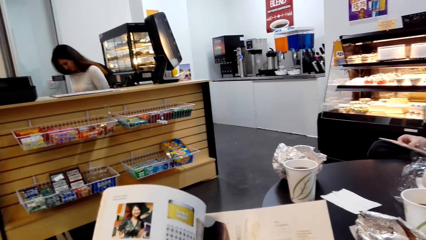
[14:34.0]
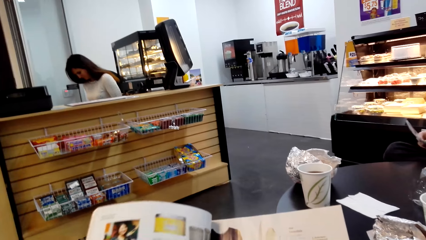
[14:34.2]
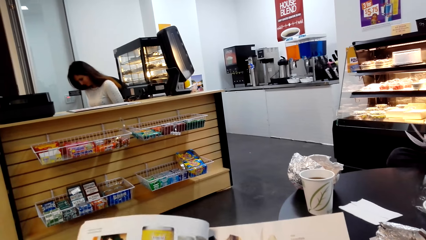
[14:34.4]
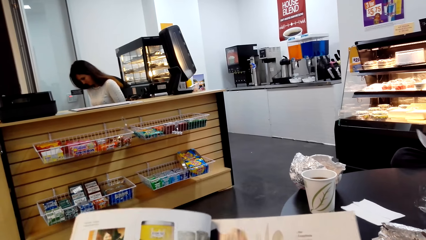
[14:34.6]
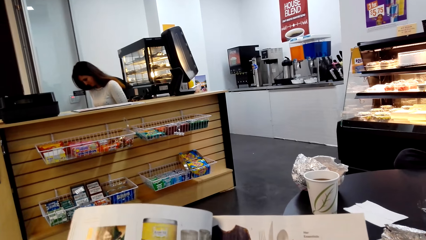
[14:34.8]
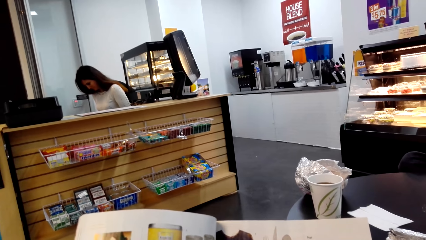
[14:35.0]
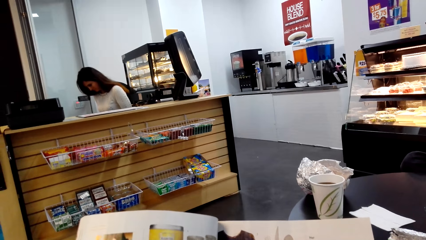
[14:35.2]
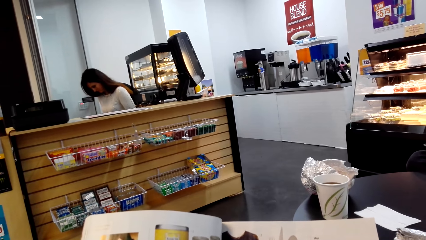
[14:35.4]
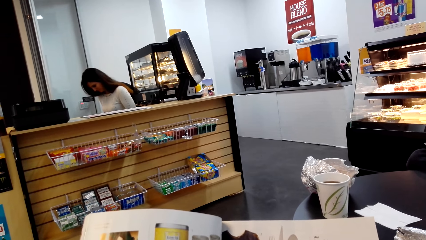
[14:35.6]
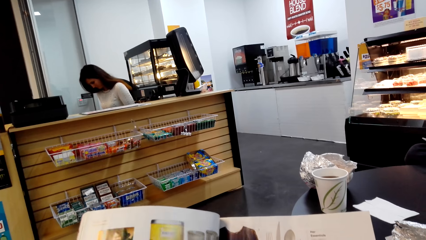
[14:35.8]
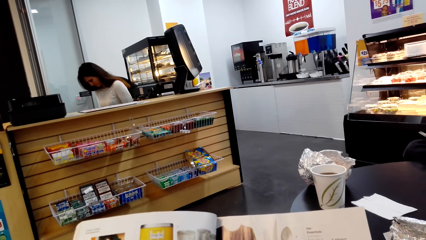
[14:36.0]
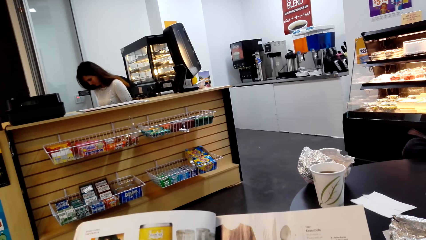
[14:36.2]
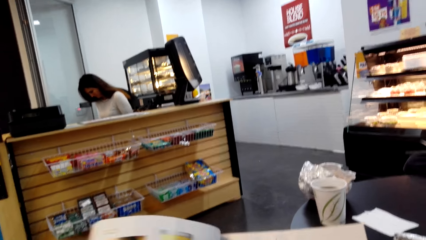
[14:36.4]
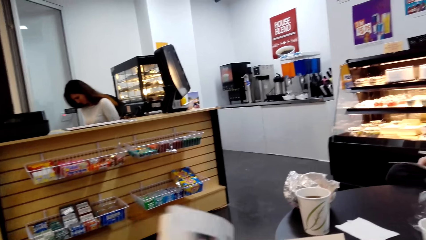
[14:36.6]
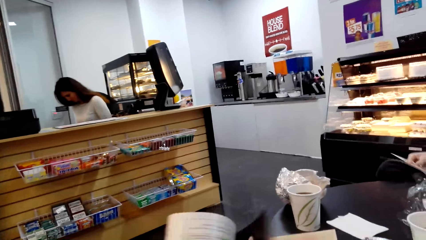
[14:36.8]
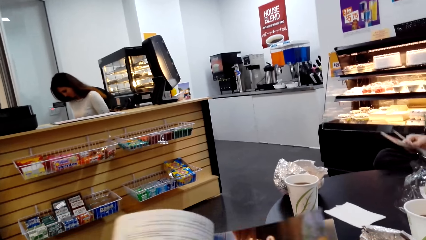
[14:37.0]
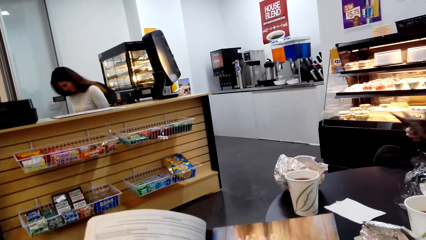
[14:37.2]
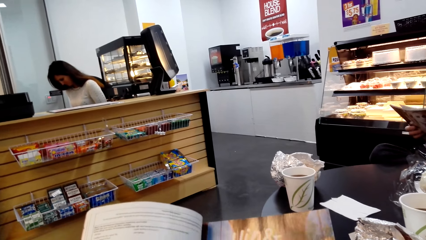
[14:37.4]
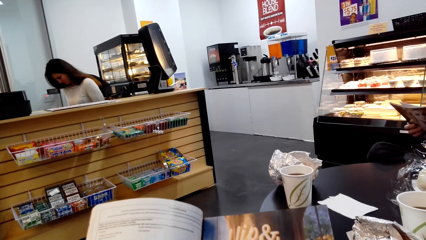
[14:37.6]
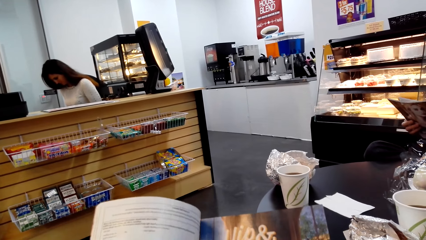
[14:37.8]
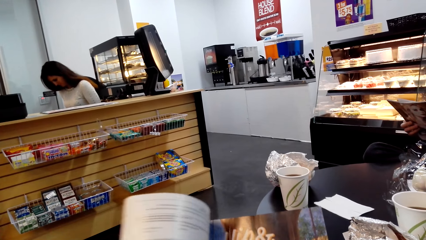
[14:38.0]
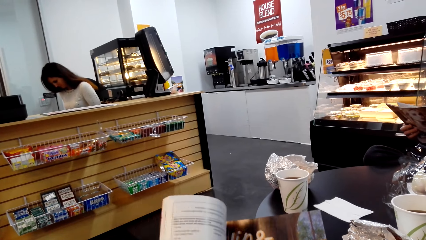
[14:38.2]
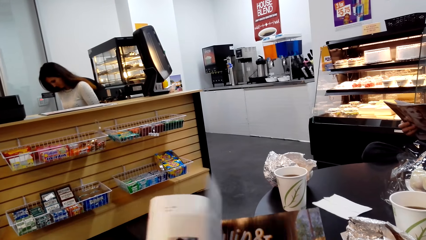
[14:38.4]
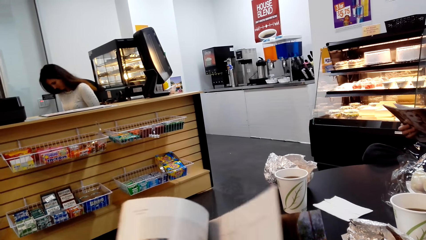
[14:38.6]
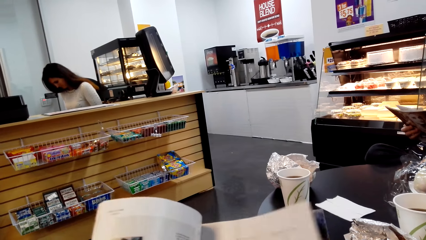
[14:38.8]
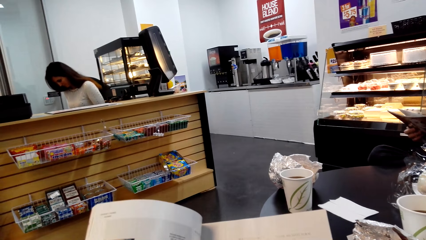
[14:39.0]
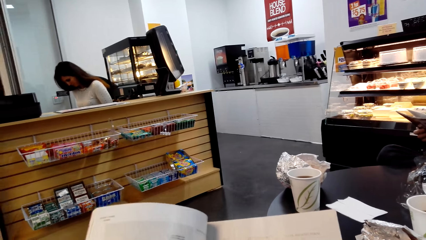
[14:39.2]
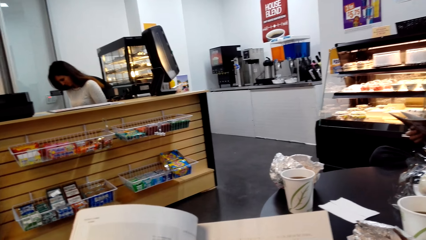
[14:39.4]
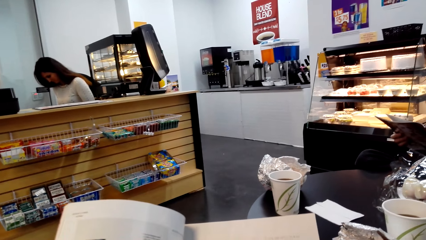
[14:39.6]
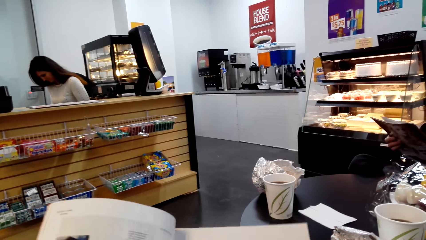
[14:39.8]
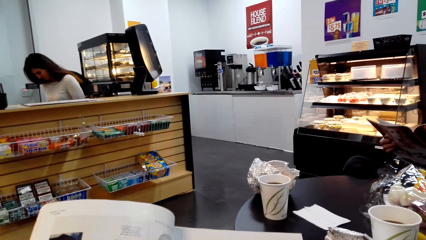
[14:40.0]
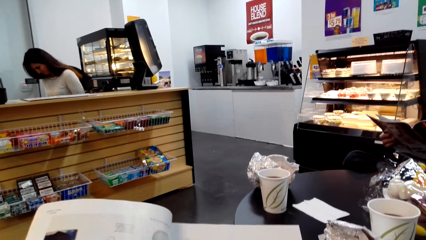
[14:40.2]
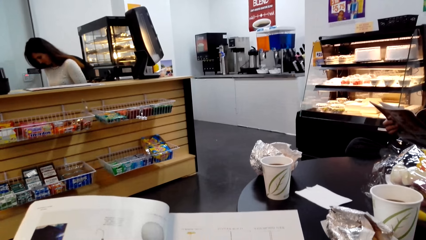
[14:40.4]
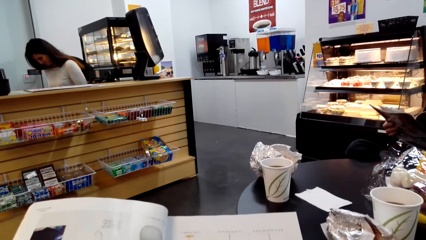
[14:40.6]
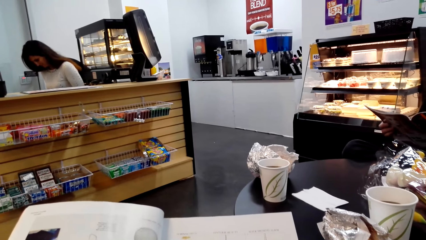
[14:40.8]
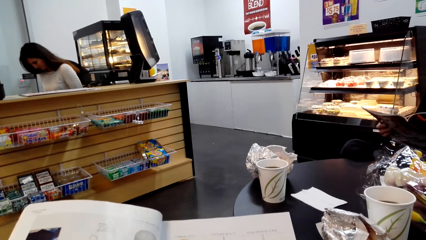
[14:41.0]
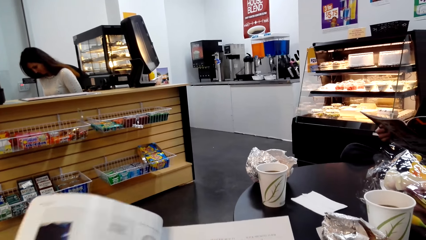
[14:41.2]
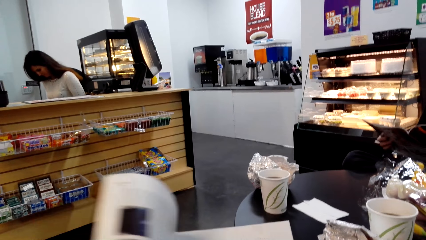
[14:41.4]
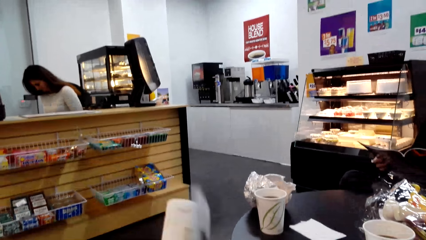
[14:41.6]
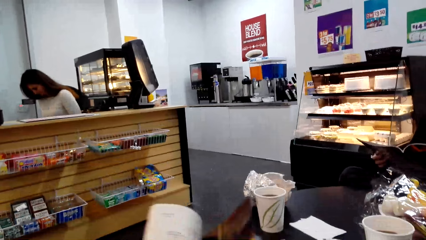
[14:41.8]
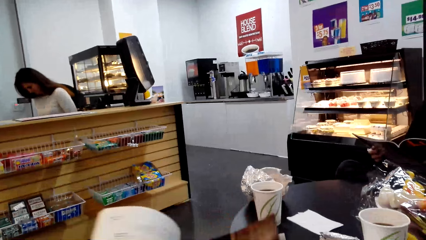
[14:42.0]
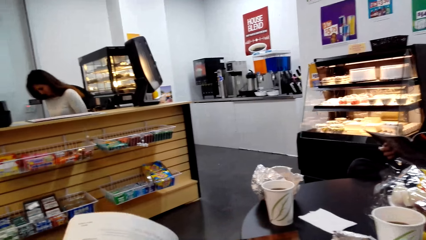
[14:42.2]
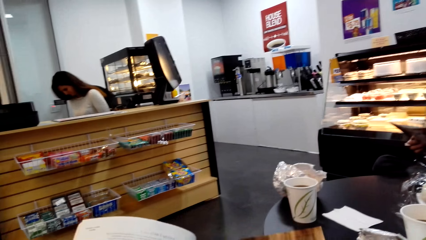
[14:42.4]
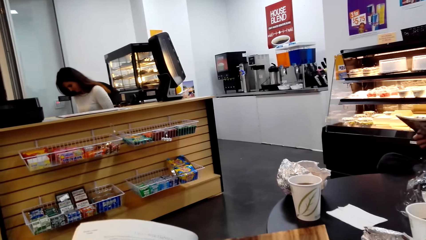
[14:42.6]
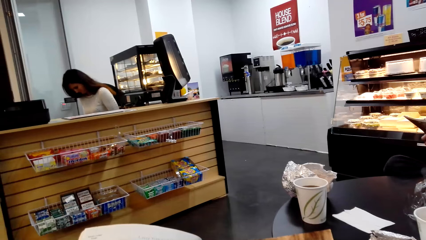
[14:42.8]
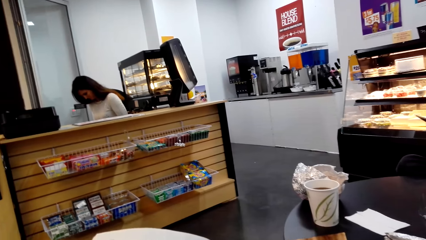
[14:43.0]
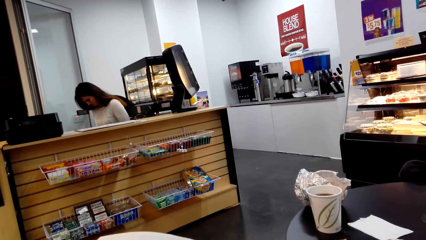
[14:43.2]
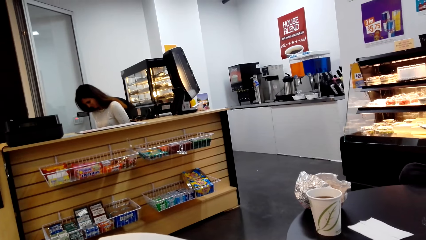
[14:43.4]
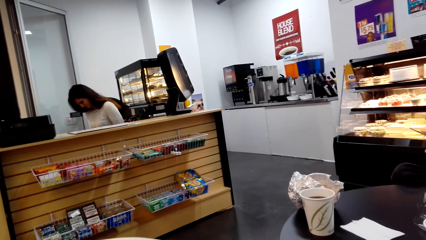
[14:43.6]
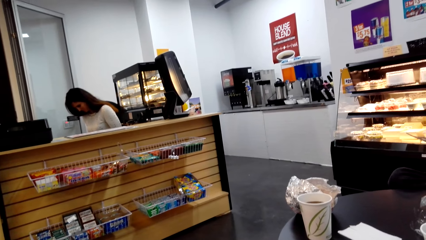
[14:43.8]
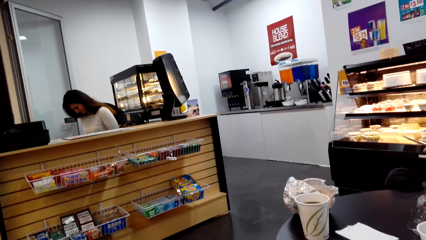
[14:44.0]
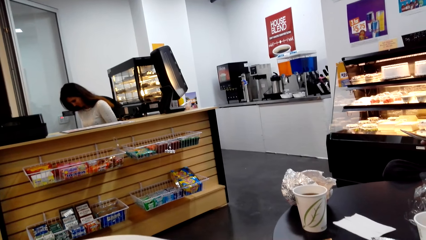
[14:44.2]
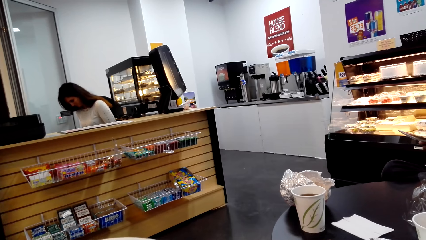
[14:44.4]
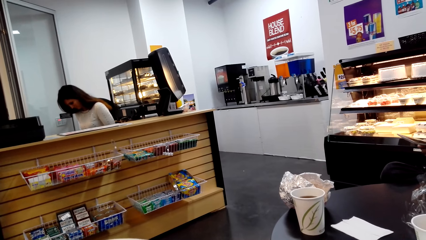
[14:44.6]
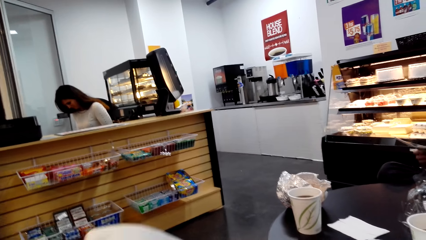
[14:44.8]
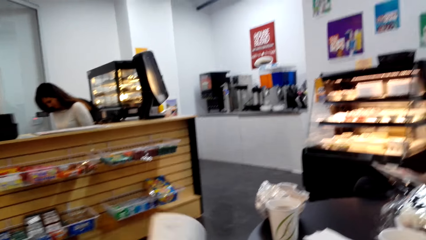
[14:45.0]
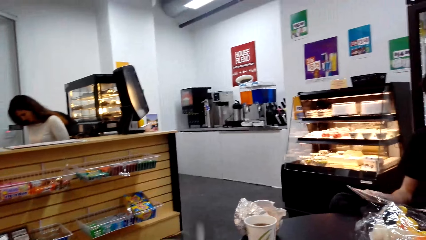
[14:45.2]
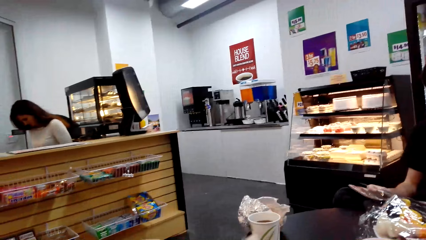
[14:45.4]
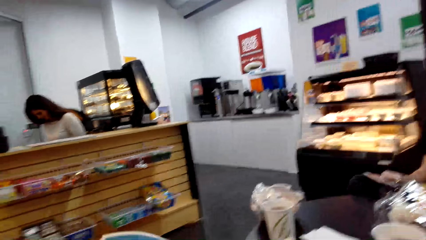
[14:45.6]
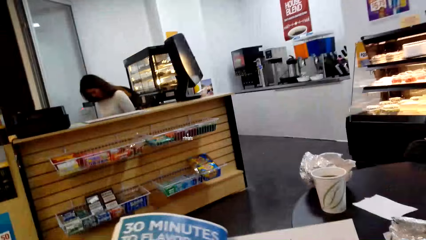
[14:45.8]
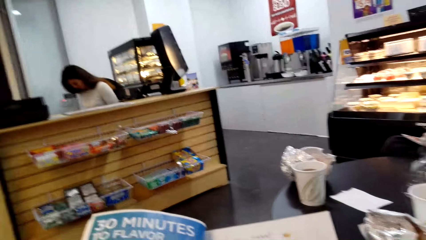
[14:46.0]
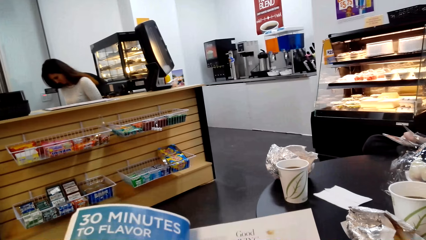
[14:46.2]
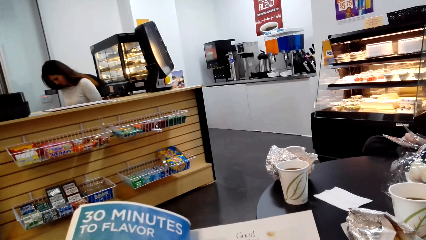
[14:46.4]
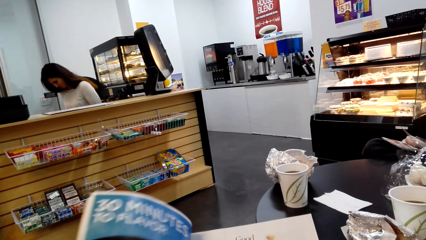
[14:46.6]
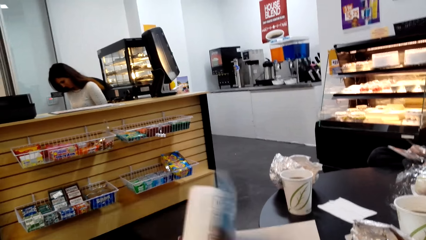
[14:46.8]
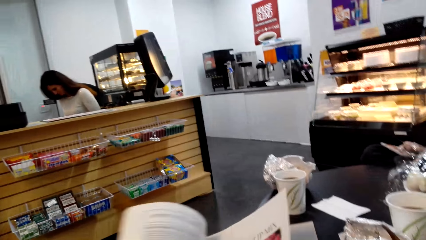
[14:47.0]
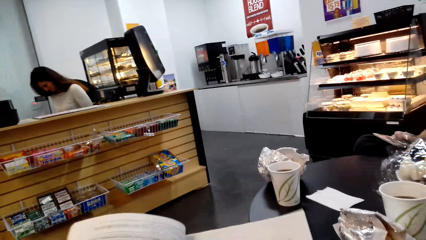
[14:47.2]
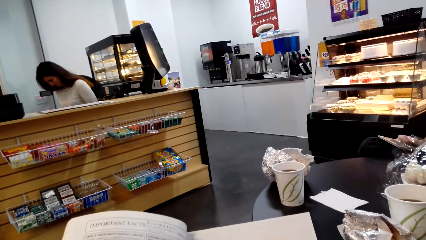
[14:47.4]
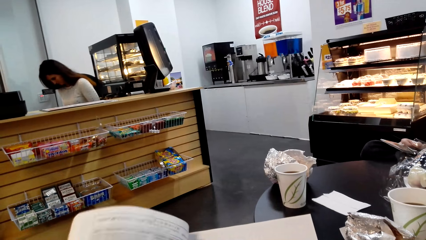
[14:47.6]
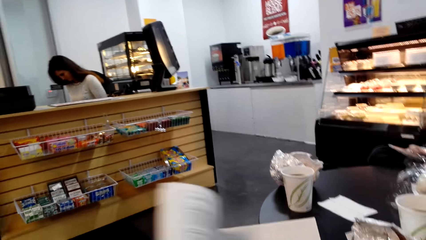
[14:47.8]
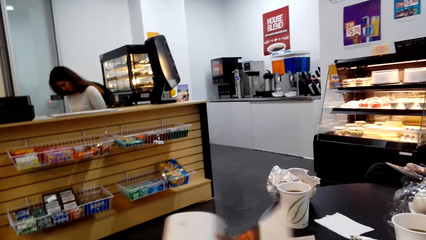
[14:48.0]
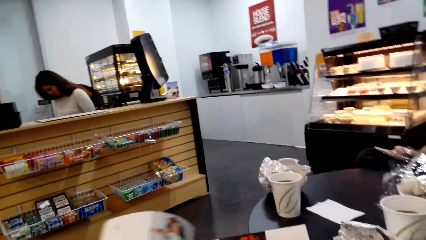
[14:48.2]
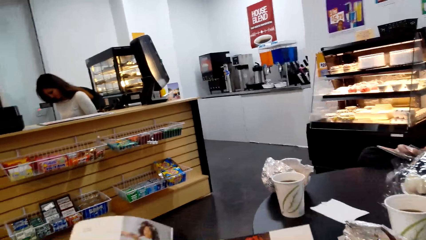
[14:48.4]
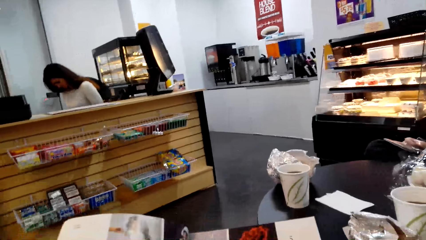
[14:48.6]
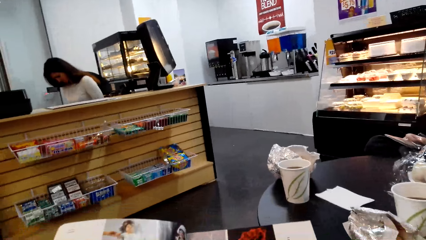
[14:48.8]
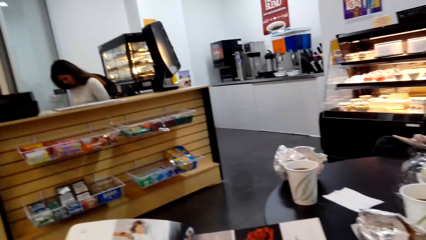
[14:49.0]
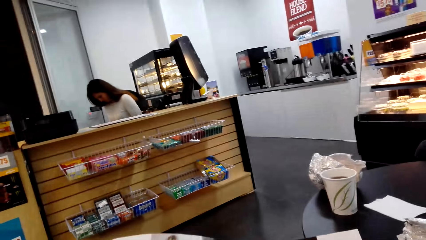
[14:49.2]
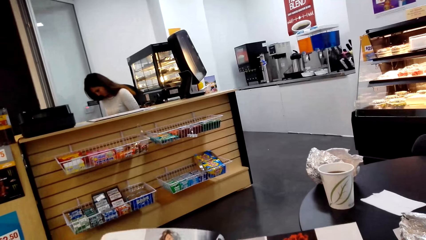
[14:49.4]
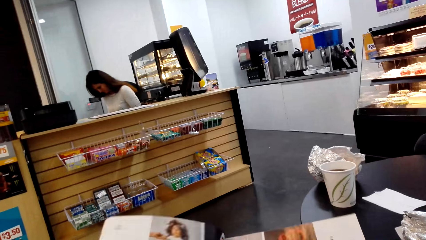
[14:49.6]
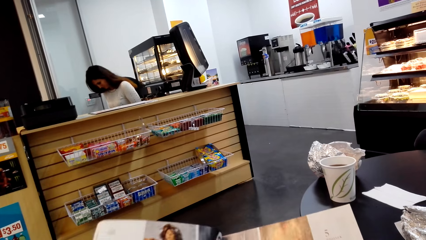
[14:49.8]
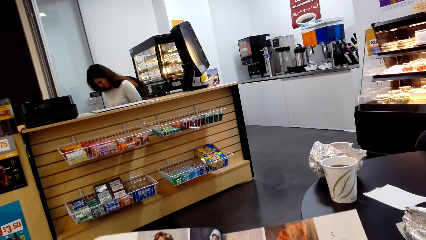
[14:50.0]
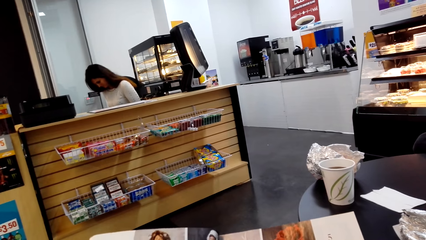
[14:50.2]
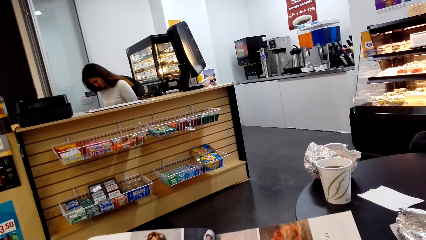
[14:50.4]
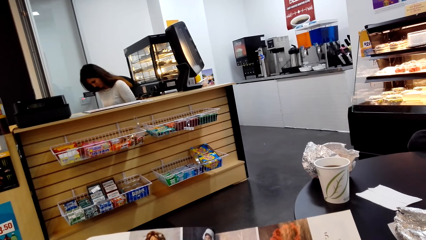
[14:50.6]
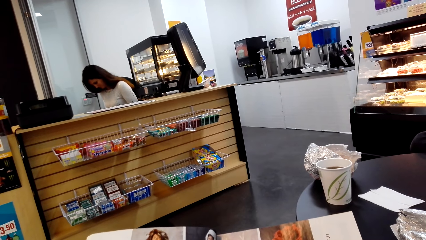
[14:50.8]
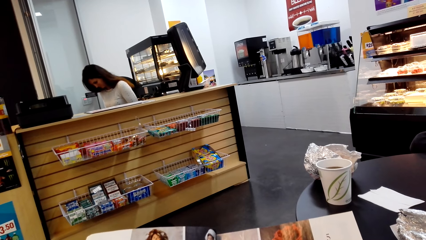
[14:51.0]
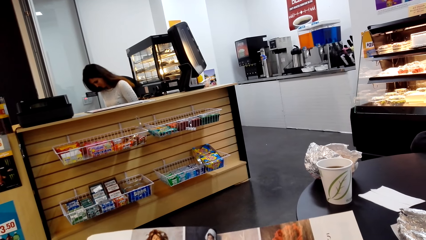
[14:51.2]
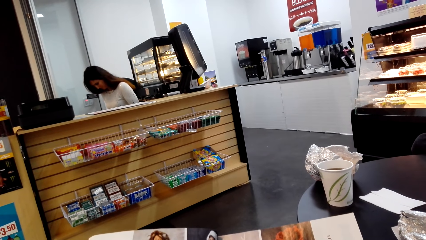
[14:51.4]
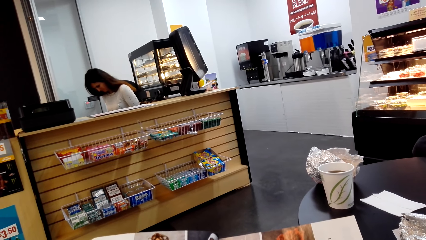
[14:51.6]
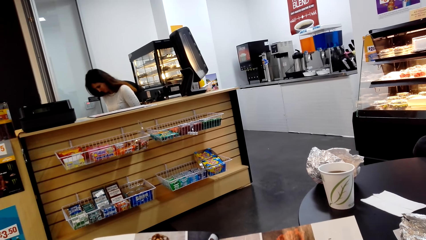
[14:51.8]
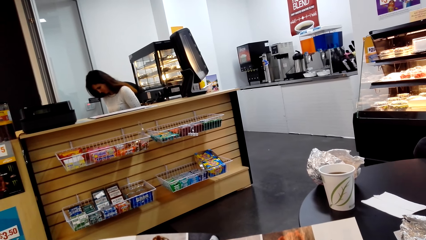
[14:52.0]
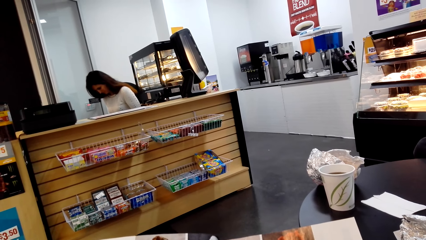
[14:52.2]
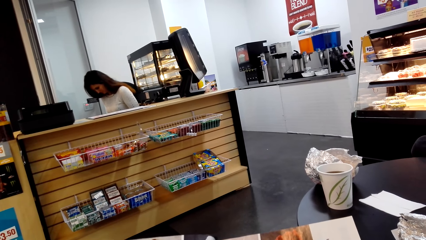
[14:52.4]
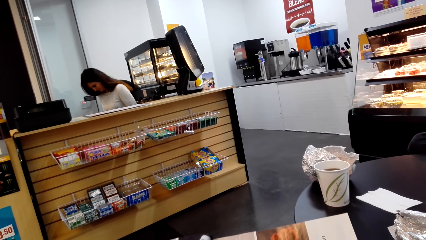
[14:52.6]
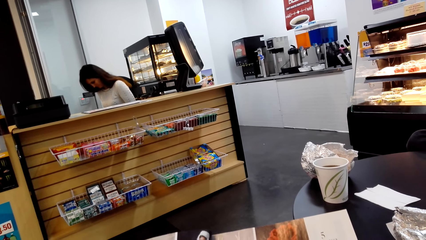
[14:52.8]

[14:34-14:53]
The camera wearer looks at the book. They open the page of the book and look at the book. They open the page of the book and look at the book. They open the page of the book and look at the book. They open the page of the book and look at the book. They open the page of the book. They open the page of the book again. They look at the book.
